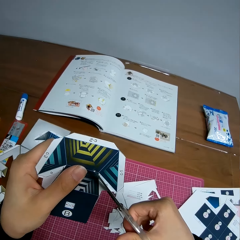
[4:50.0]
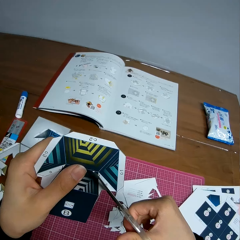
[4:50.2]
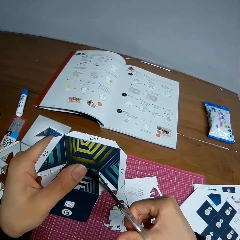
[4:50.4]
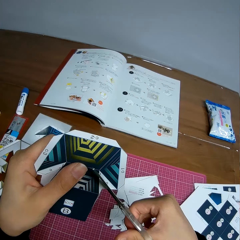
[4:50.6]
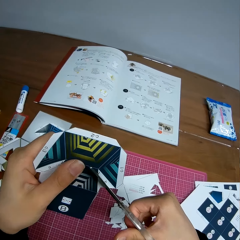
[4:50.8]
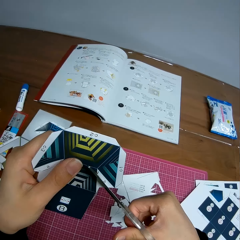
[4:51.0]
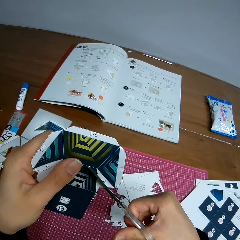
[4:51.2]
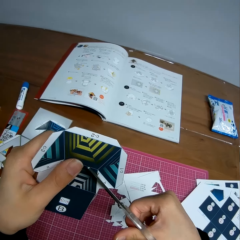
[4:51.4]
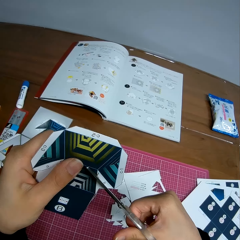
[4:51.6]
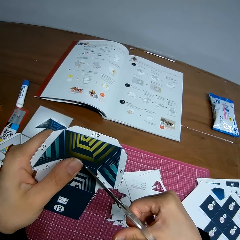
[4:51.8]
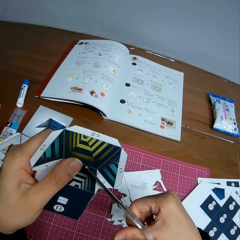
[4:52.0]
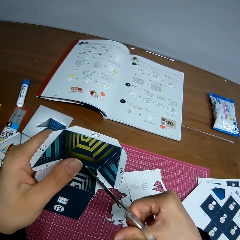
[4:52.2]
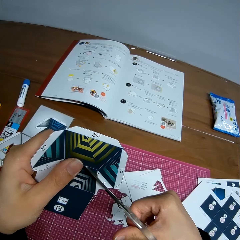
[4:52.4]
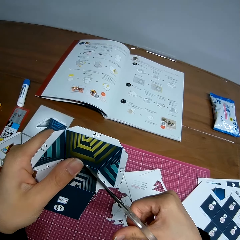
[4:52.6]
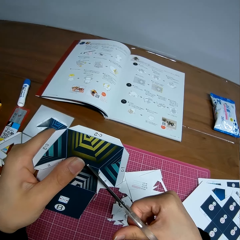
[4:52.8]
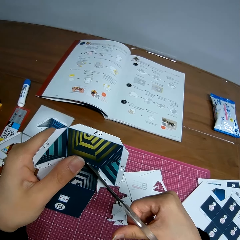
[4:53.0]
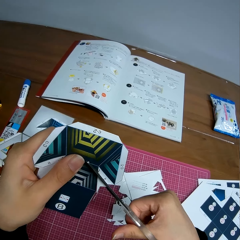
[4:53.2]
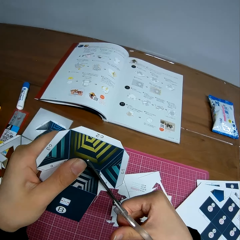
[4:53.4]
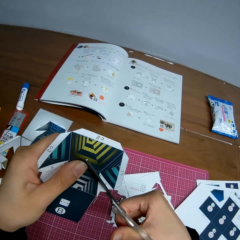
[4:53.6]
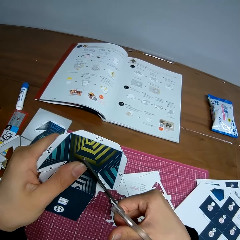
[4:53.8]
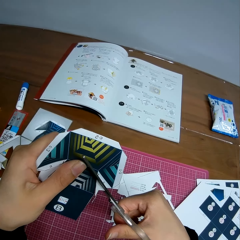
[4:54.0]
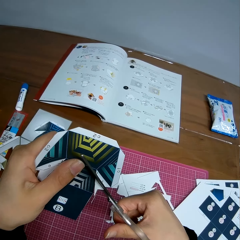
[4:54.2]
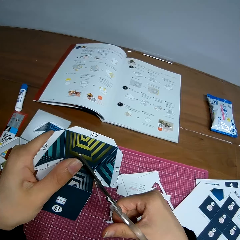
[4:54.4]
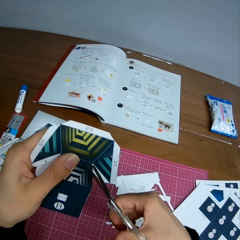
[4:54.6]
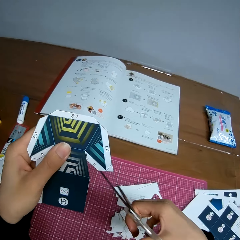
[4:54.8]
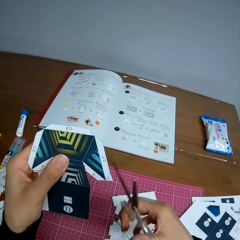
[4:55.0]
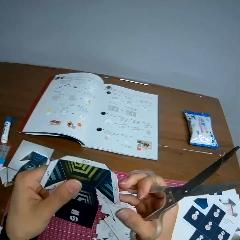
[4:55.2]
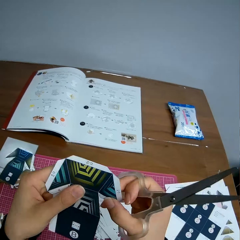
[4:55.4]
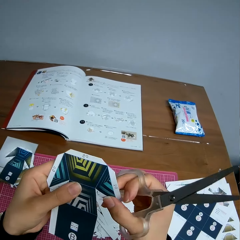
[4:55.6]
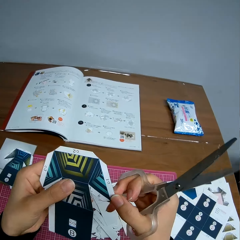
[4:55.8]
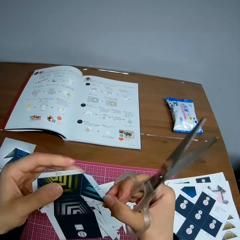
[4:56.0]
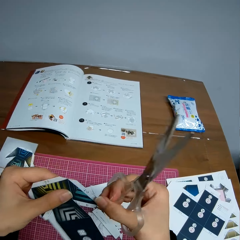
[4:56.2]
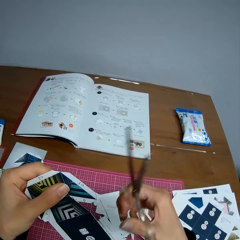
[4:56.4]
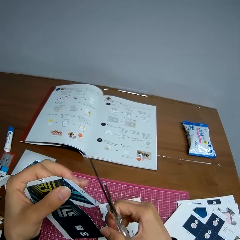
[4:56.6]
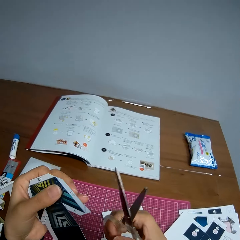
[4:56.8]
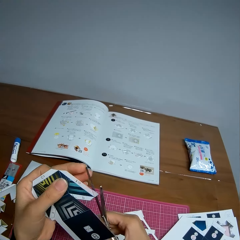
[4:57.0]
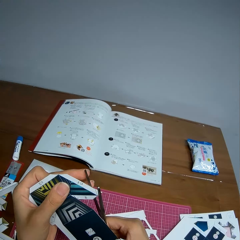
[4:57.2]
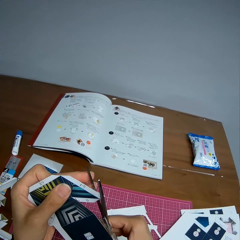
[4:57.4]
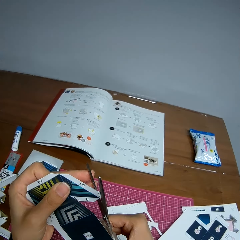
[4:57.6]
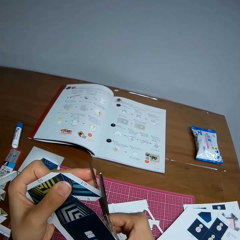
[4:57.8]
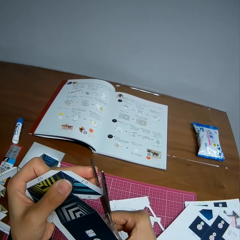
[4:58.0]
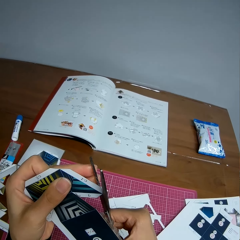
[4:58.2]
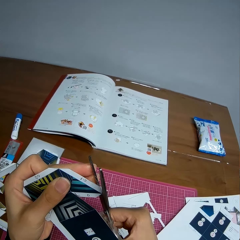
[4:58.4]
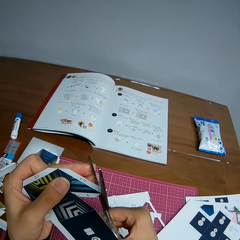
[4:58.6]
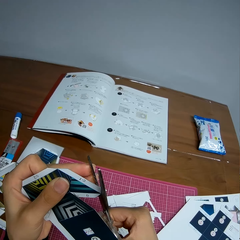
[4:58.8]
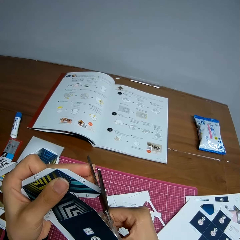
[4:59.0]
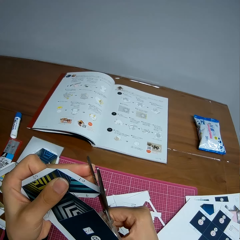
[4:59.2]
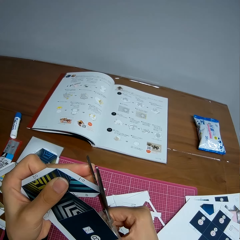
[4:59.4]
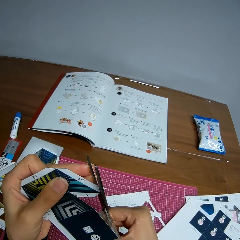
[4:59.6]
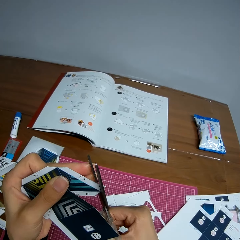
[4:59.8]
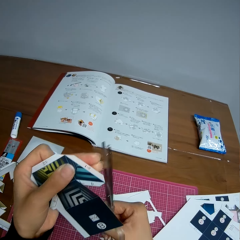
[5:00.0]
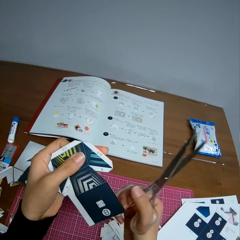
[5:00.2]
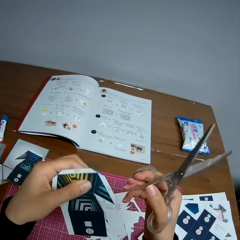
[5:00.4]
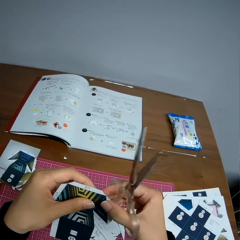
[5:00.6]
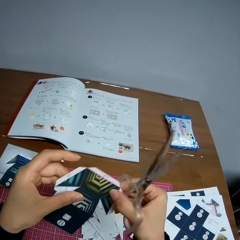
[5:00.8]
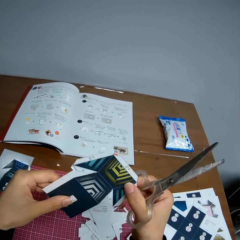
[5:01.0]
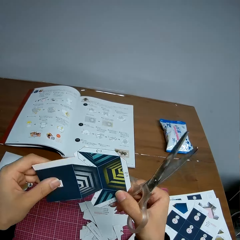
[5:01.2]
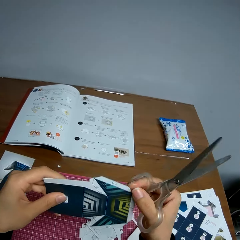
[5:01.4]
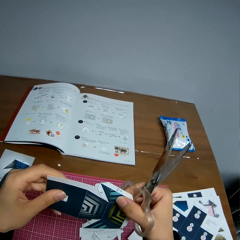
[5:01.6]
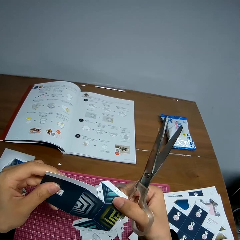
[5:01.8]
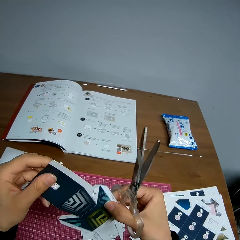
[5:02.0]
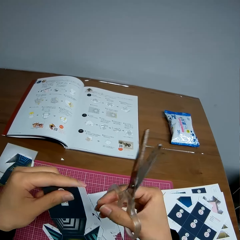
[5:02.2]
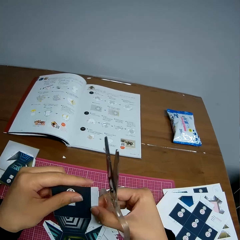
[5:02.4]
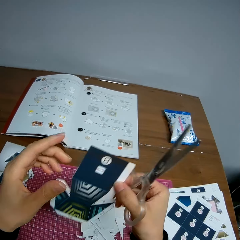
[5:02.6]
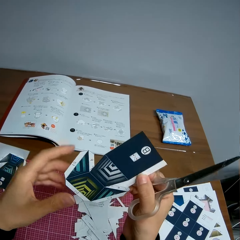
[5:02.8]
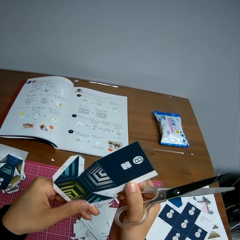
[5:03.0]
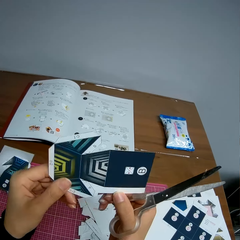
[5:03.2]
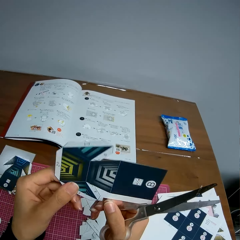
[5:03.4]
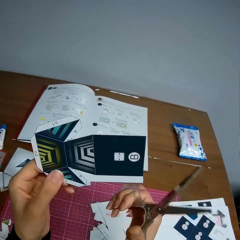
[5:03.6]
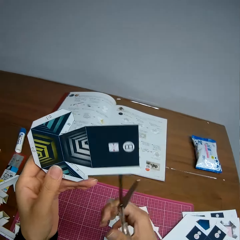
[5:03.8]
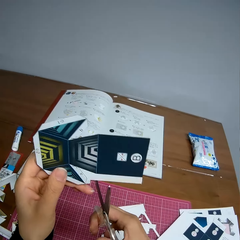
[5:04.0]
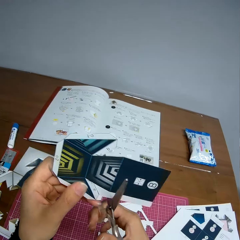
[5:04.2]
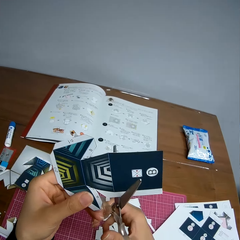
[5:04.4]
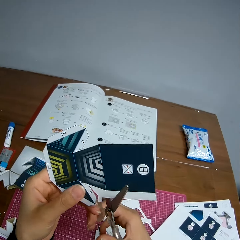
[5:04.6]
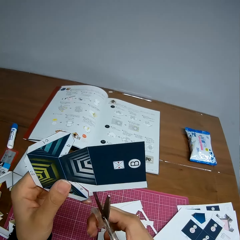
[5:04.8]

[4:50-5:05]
The camera wearer continues cutting the paper with the scissors. She touches the paper model with her finger. She adjusts the paper in her hands. She rotates the paper model. She continues cutting the paper with the scissors. She rotates the paper model. She adjusts the paper in her hands.

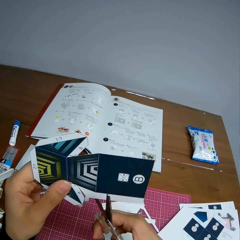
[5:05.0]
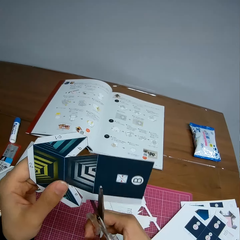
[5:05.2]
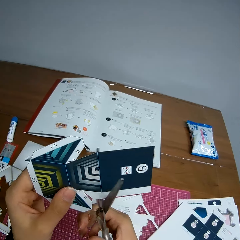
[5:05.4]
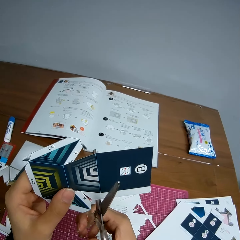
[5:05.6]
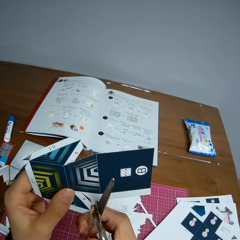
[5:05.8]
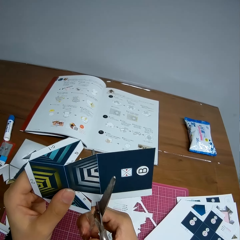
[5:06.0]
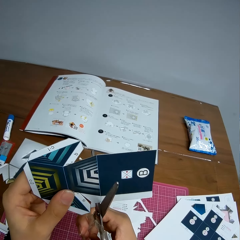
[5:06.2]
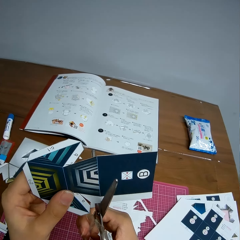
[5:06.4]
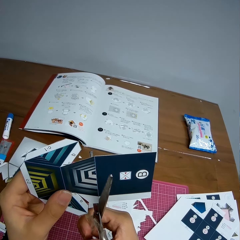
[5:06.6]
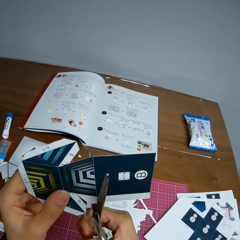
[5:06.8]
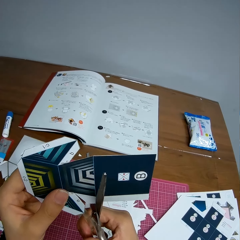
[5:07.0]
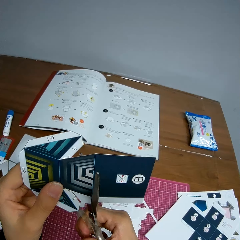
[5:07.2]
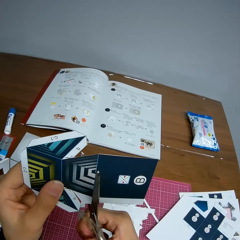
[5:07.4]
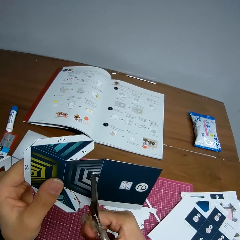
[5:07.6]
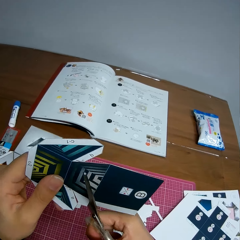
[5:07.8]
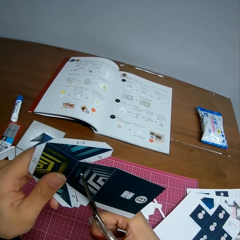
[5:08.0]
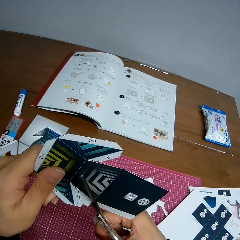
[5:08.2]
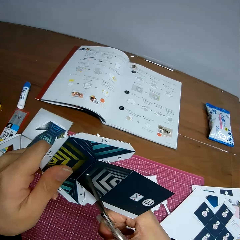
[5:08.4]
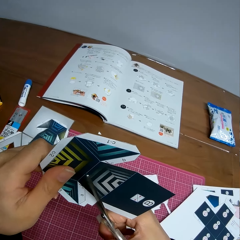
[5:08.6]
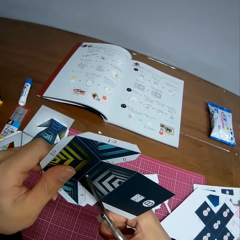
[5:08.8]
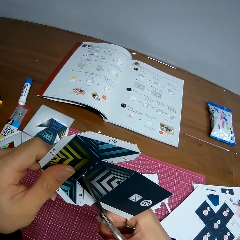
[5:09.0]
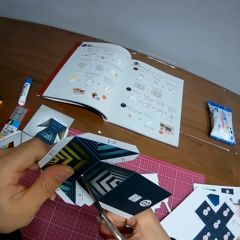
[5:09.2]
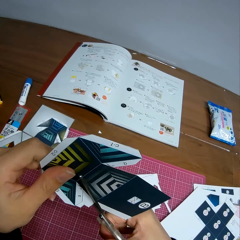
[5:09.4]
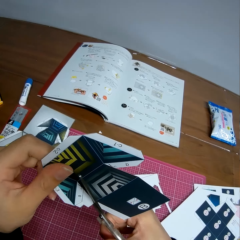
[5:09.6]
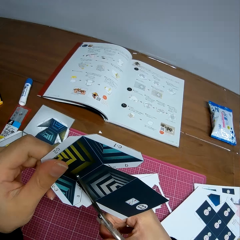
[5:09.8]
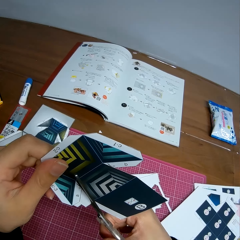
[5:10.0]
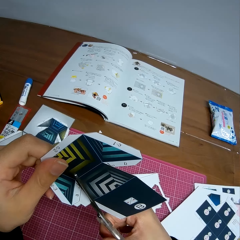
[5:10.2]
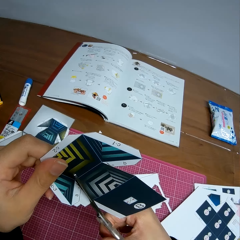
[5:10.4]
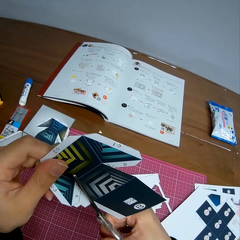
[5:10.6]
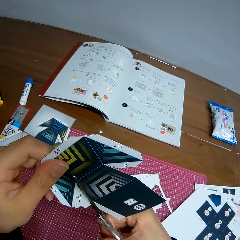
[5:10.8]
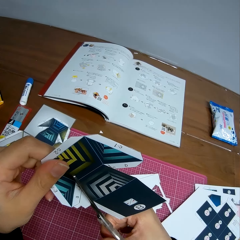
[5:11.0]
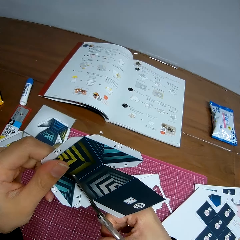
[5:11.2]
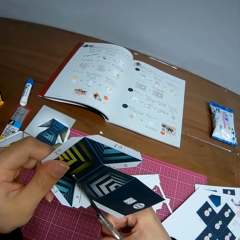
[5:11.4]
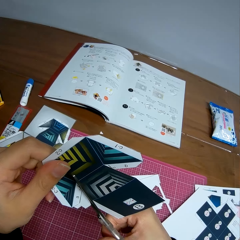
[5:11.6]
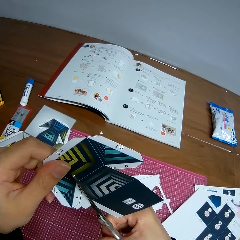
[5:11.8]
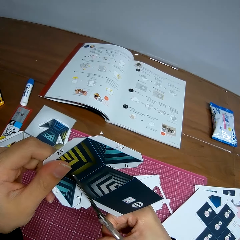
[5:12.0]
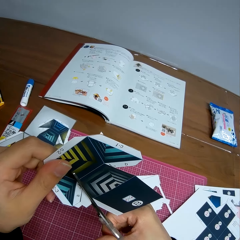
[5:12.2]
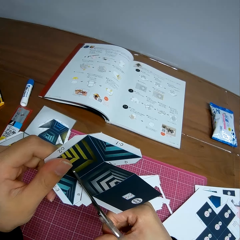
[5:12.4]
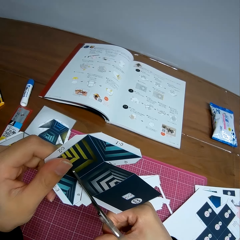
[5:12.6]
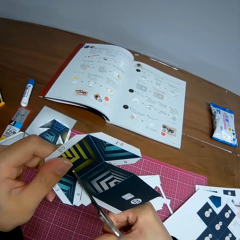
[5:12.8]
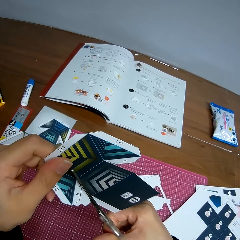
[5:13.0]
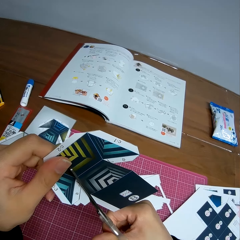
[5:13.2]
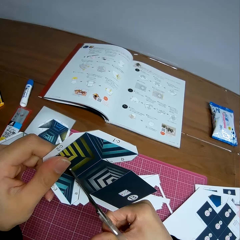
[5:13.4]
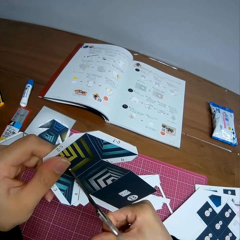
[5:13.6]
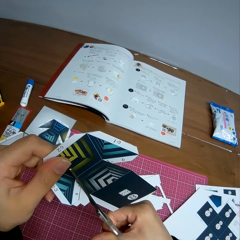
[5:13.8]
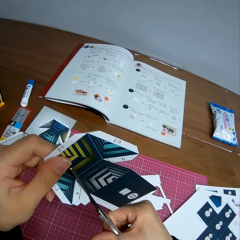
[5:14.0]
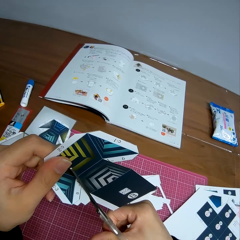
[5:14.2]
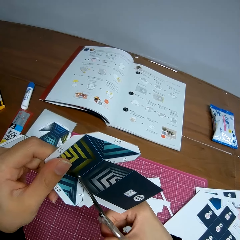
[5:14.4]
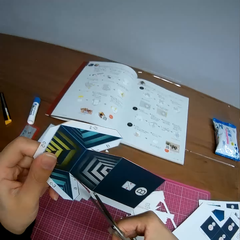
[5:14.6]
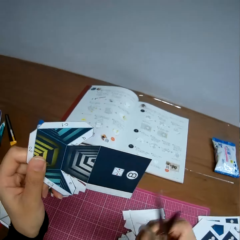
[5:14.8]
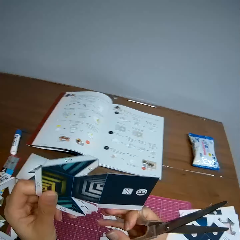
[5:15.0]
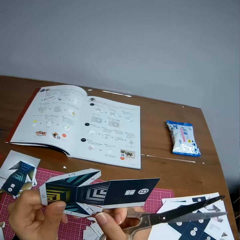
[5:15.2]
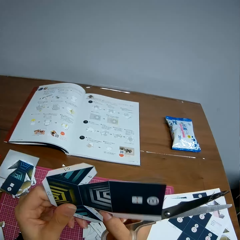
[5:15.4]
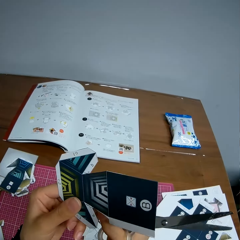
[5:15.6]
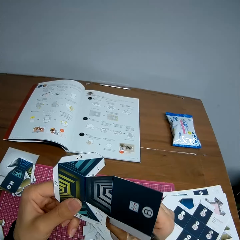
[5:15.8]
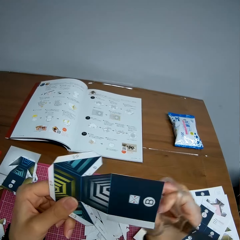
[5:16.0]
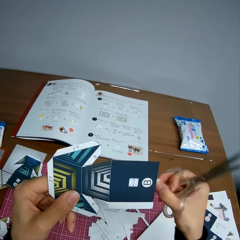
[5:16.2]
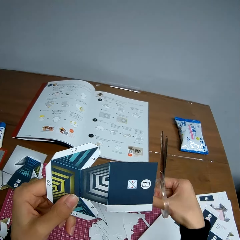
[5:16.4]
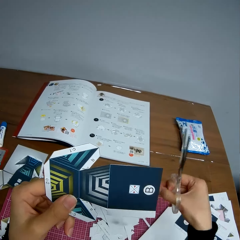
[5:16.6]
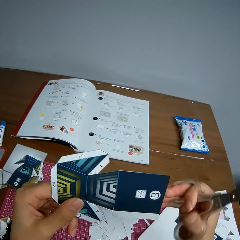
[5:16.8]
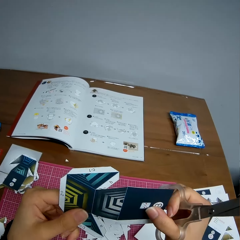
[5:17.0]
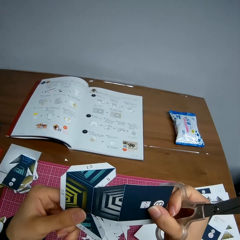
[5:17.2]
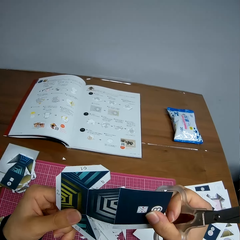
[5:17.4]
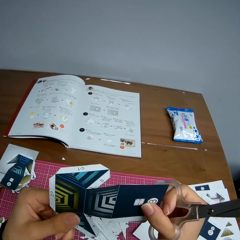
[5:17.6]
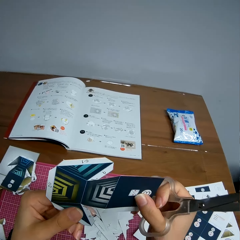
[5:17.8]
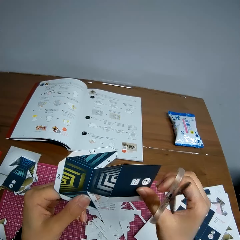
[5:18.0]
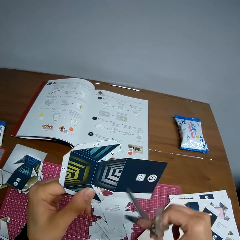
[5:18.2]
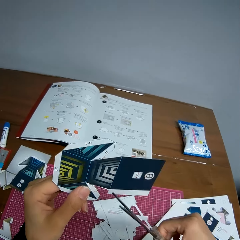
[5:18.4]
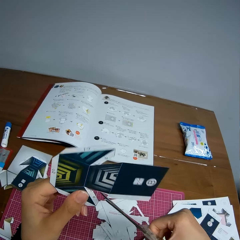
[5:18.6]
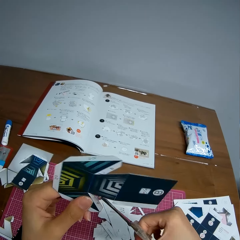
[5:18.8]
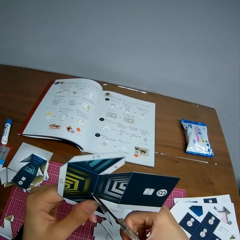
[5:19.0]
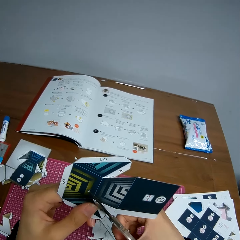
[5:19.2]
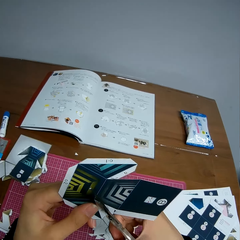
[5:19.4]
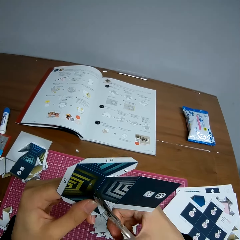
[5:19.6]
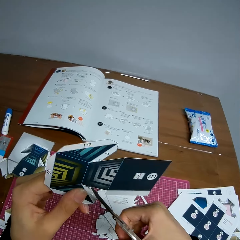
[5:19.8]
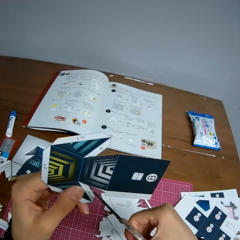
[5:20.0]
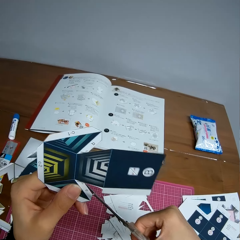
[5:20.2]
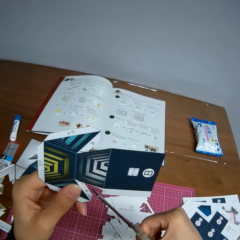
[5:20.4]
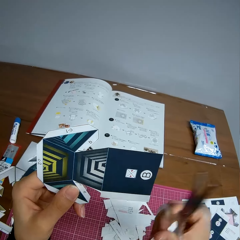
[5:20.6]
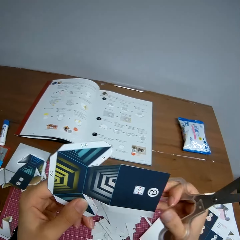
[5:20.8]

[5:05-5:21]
The camera wearer cuts the paper model using scissors. He drops a piece of the paper on the table. He removes the cut piece with his hand. He looks at the paper model. He cuts the paper model using scissors.
